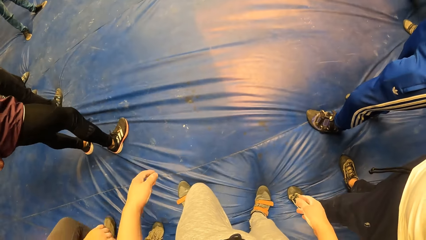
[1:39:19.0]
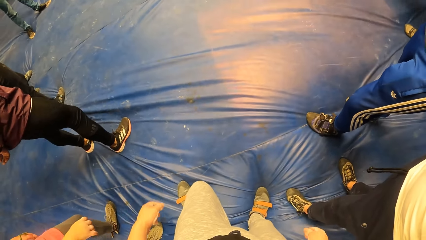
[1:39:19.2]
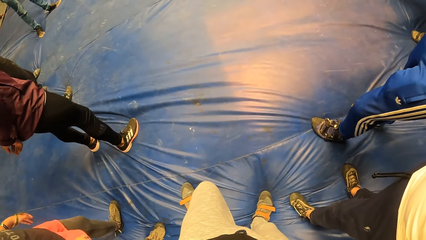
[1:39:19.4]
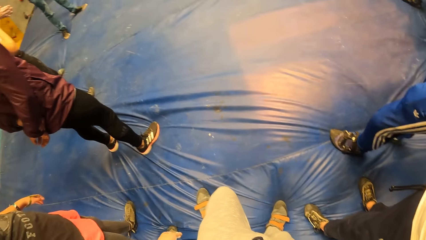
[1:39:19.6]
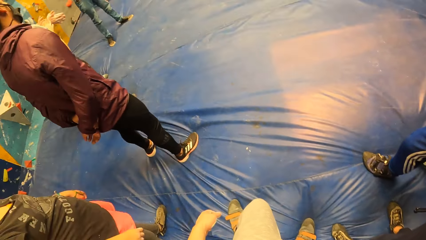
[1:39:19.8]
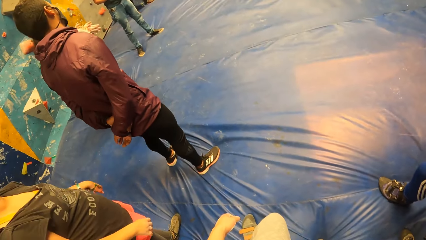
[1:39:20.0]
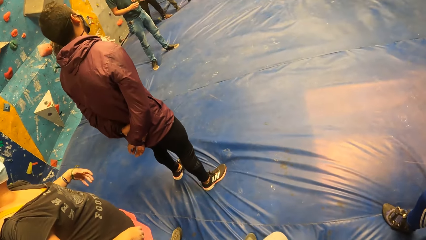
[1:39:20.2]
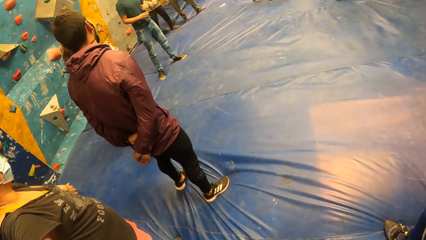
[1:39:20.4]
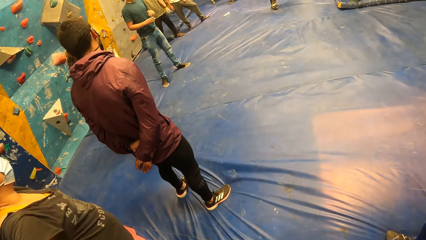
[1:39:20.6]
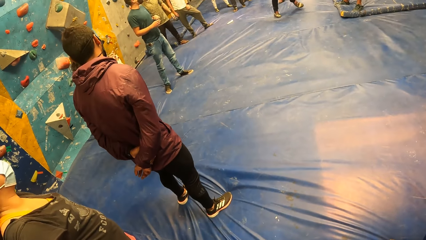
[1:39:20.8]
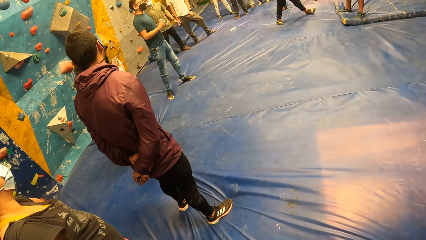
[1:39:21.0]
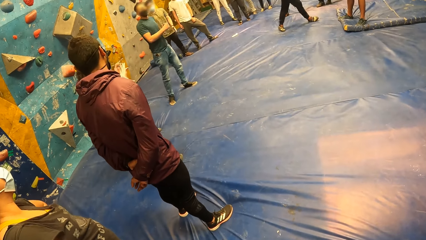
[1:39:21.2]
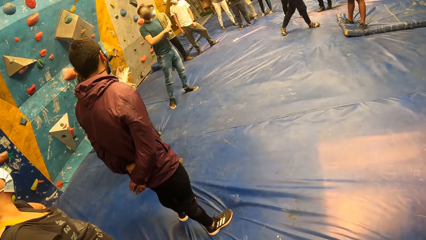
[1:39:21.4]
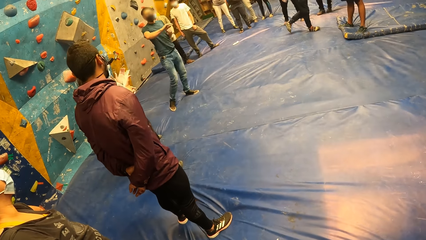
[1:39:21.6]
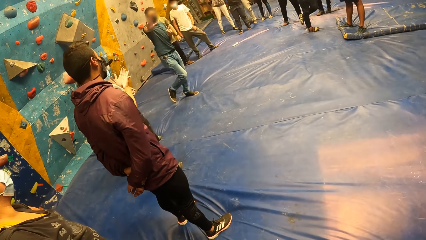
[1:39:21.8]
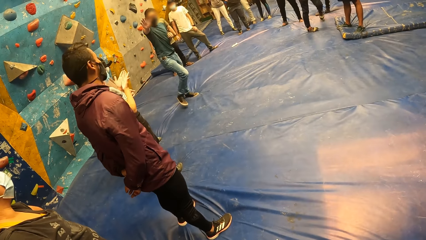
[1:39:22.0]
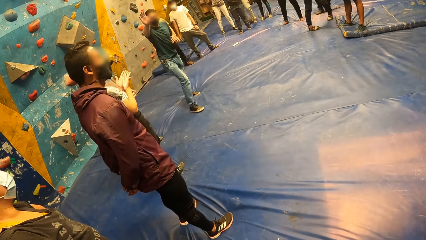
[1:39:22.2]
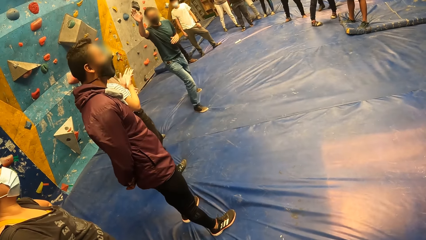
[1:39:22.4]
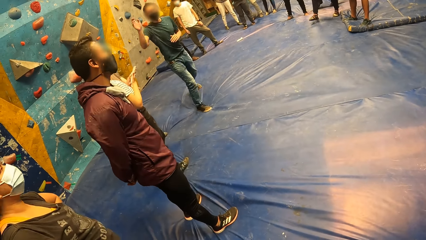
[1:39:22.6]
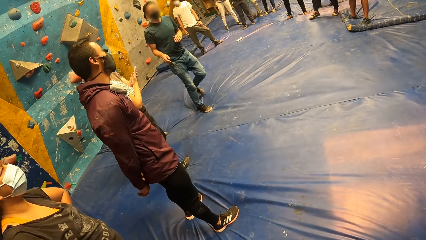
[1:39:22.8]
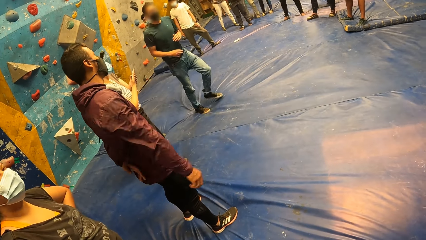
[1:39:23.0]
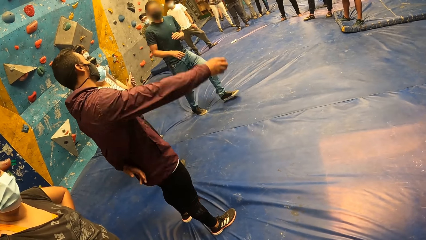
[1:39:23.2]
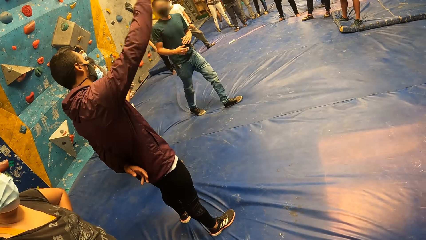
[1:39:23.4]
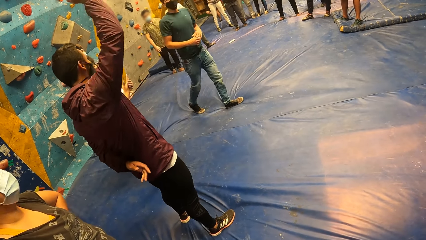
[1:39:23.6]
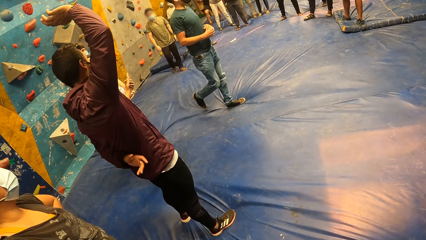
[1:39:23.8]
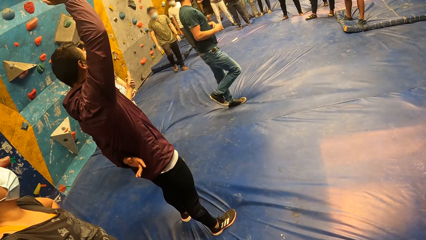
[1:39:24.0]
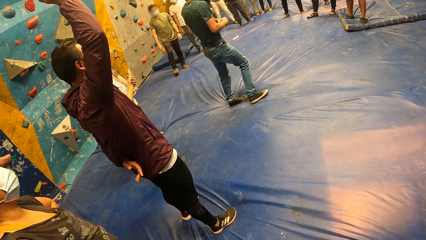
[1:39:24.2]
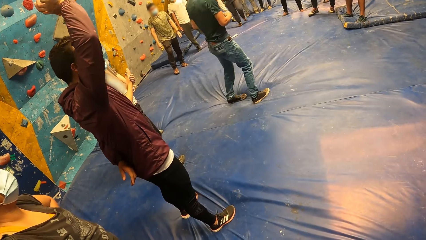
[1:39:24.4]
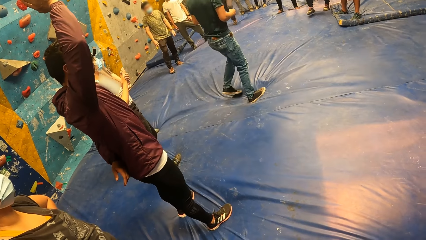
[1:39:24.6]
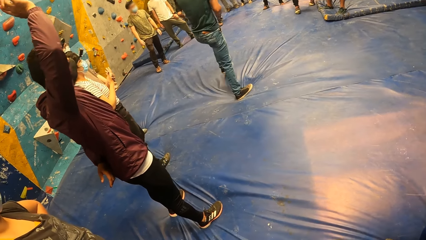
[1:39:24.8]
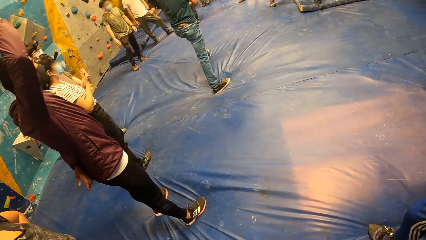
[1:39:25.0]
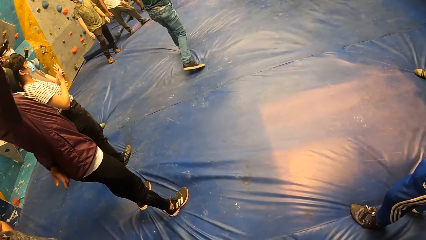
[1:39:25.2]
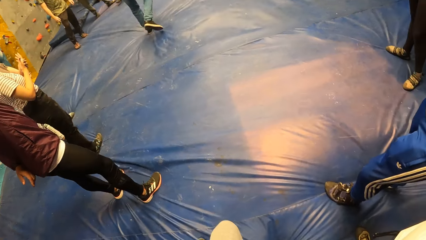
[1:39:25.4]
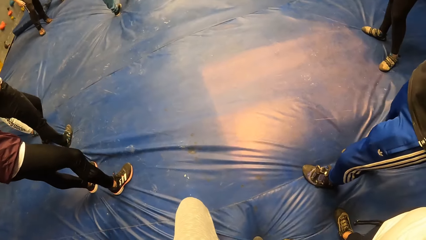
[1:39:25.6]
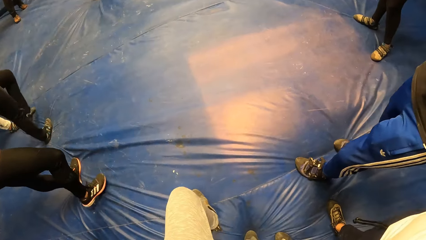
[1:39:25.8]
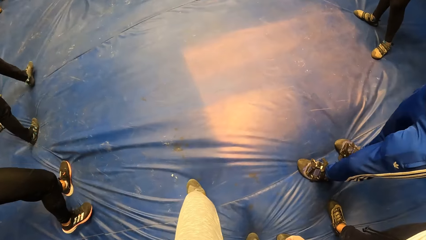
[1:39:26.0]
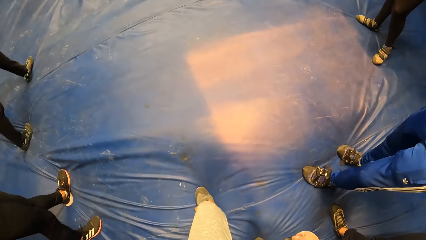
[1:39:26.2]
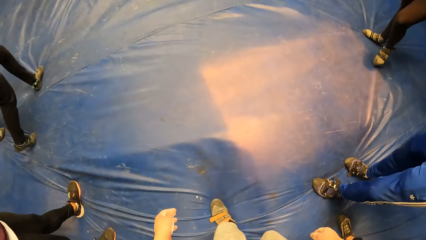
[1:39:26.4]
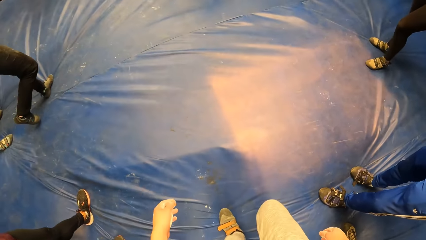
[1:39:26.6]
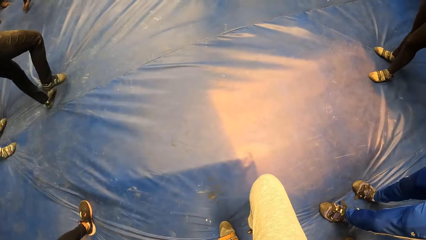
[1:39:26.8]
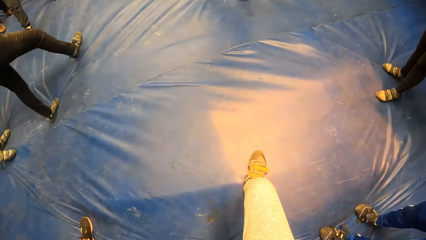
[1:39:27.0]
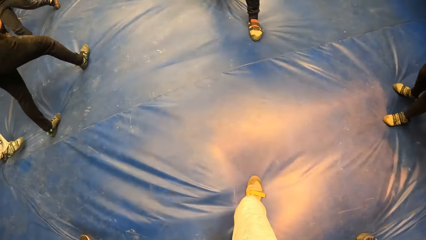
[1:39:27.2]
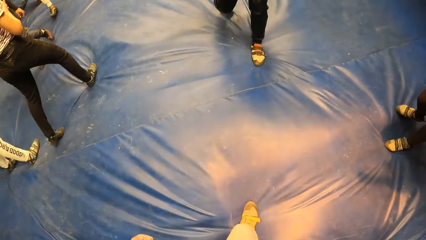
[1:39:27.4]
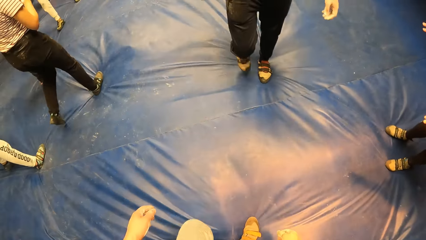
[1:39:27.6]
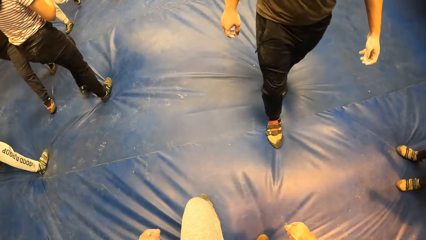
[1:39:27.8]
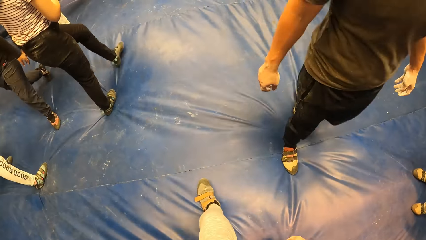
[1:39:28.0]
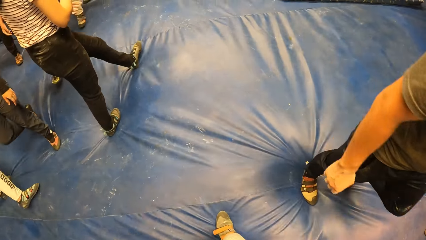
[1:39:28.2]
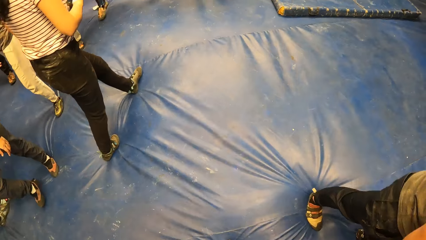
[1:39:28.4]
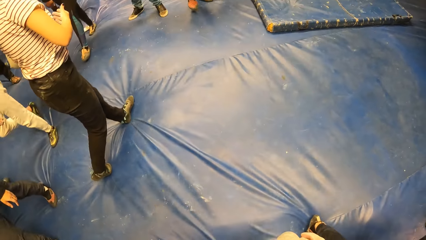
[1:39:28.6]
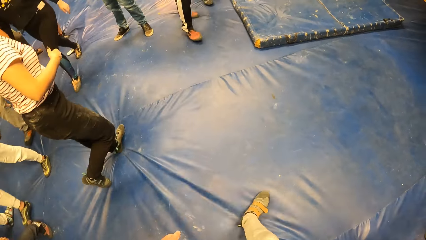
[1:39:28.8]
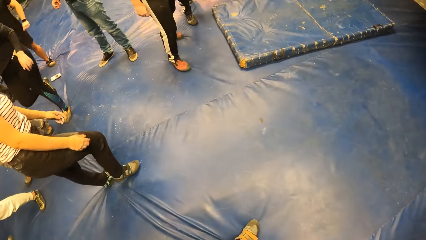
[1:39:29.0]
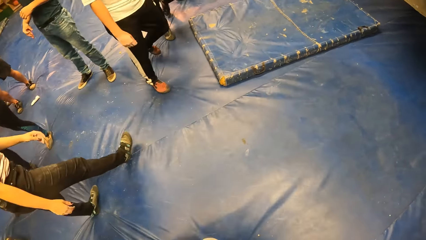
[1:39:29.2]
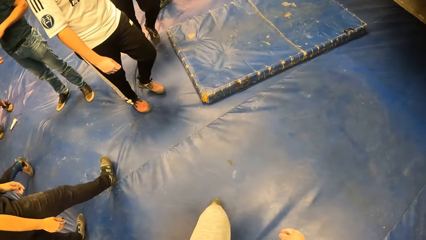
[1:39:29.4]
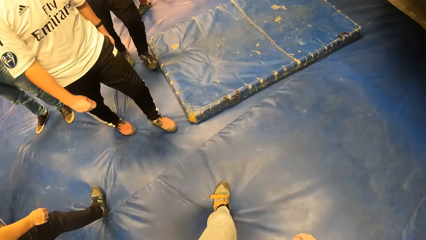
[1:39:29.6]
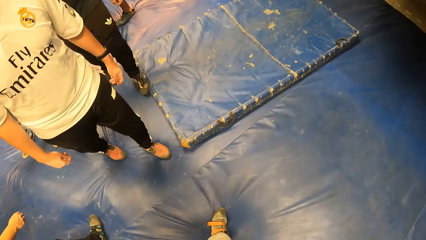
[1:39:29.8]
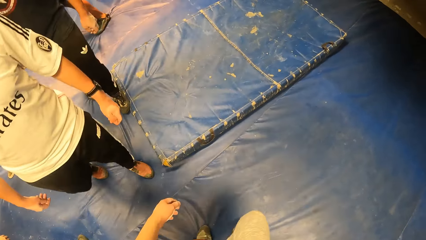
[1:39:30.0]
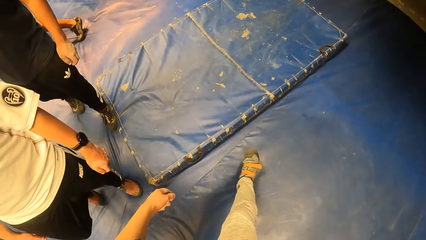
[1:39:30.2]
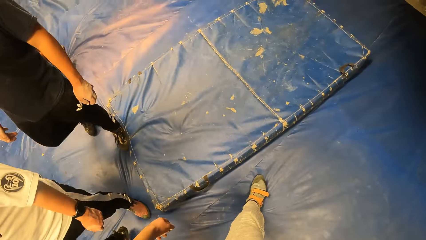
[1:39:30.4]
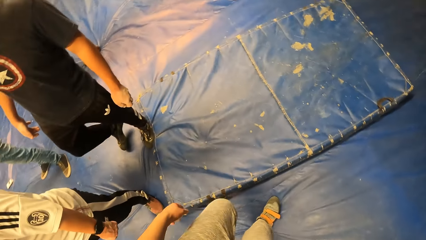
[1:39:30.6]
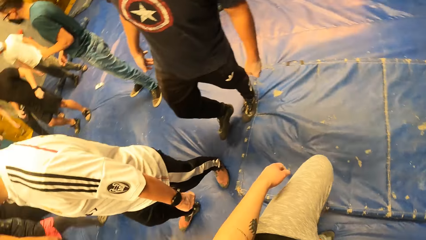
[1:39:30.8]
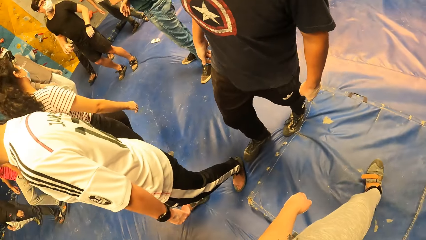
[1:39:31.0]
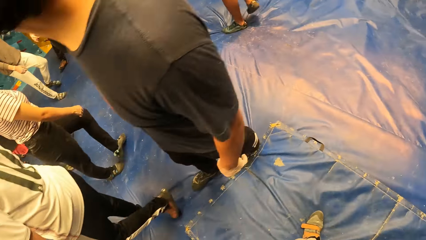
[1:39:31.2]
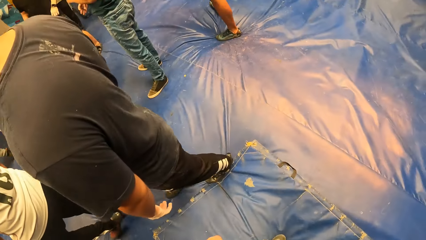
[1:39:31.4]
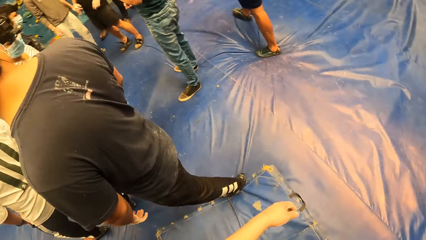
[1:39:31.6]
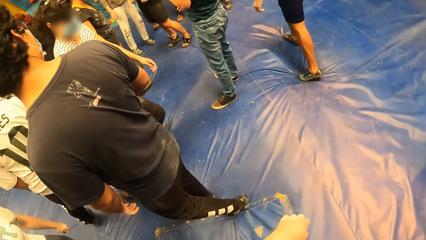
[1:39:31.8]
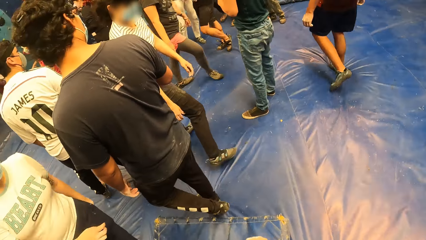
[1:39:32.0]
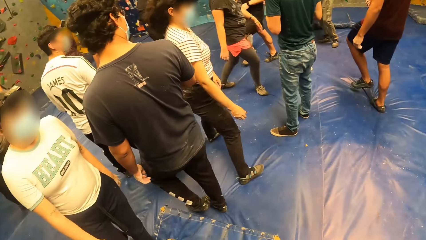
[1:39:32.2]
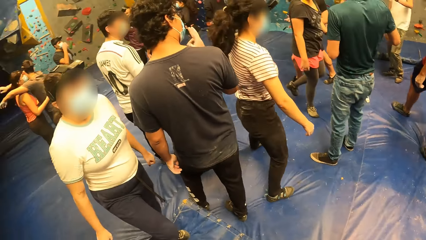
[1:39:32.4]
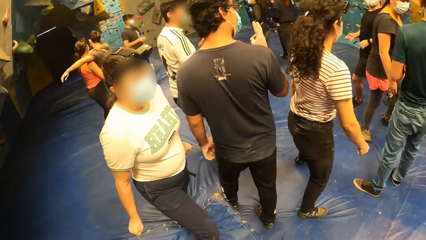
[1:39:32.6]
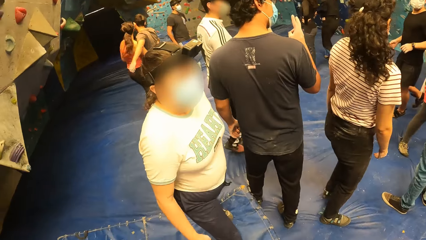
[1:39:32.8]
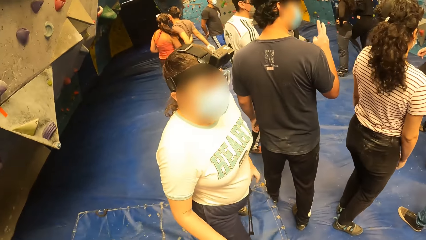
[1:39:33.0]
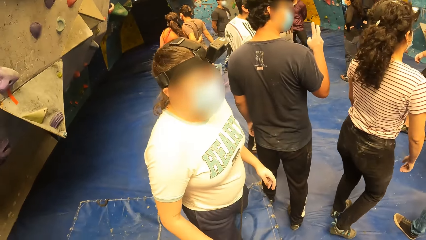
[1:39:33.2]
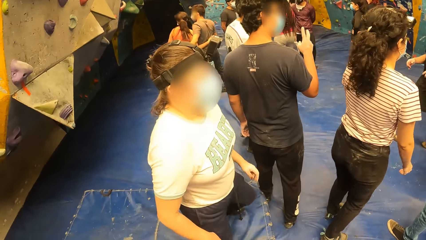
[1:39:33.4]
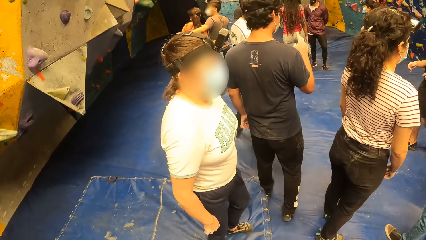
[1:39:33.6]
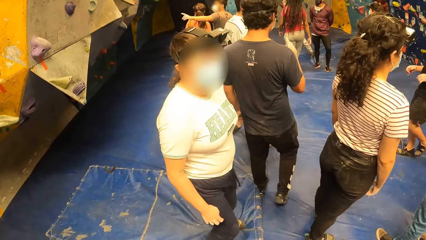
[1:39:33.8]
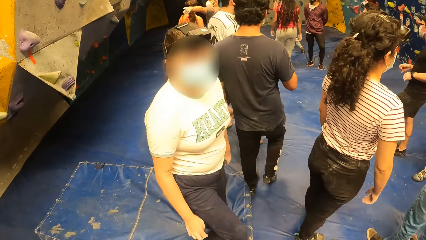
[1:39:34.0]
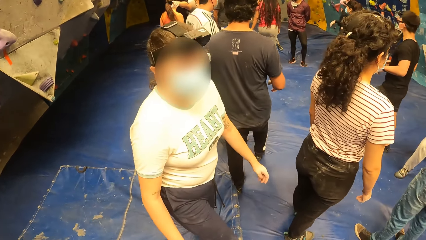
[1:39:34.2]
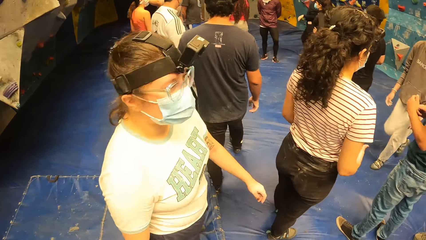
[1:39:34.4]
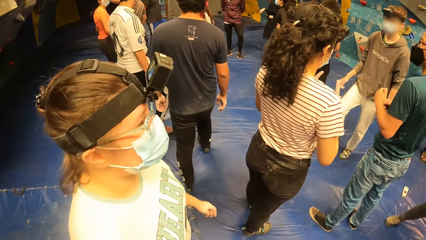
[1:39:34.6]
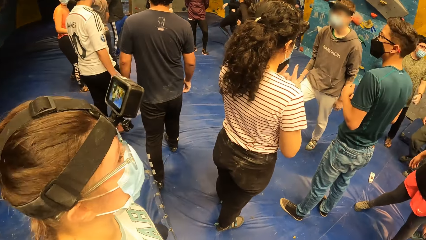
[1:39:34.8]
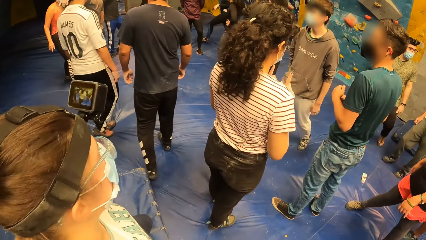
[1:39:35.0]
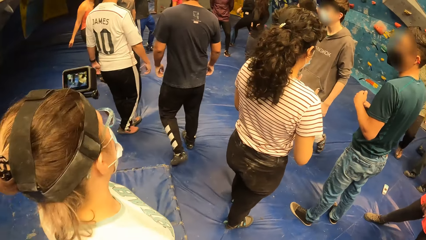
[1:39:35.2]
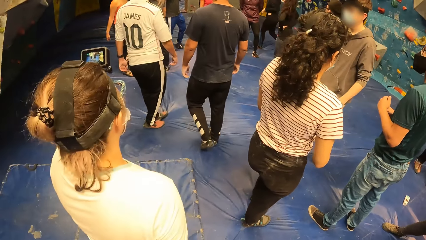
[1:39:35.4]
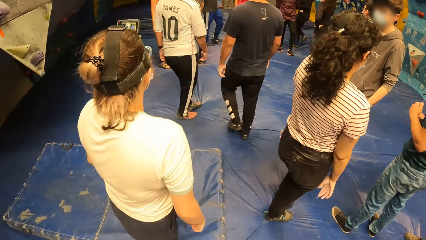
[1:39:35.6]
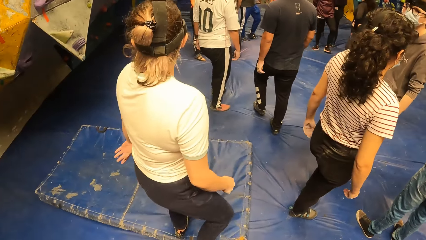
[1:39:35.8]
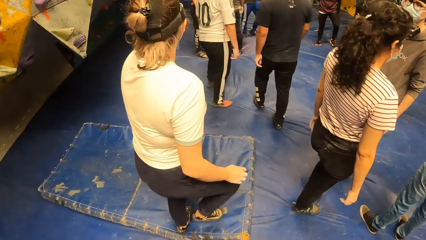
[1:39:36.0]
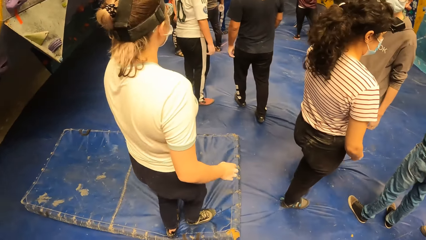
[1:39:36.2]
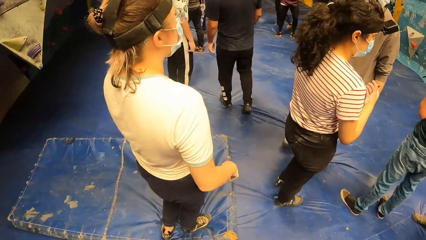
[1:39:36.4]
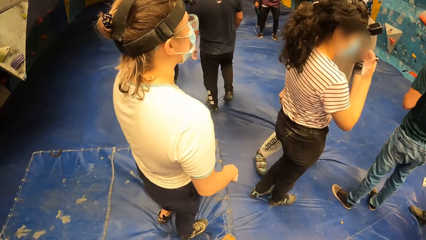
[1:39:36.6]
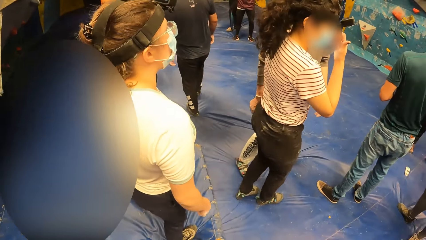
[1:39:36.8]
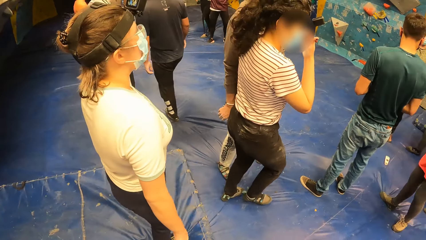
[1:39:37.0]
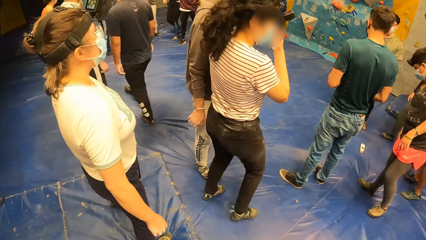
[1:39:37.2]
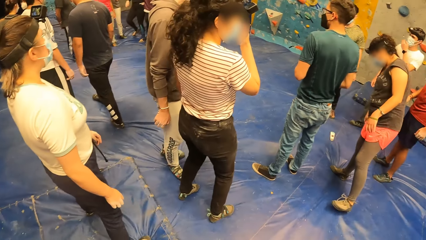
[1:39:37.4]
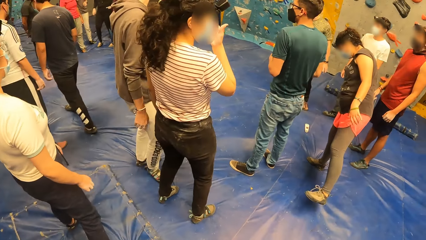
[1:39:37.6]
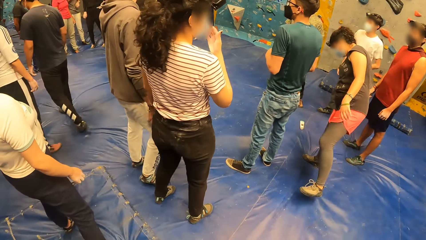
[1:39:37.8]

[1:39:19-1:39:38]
The camera wearer looks around the room. A man does a hand gesture. The man walks in the room. Another man raises his hand. The first man walks in the room. The camera wearer looks around the room. They walk on the playground carpet in the room. They look at a woman. The woman adjusts herself. The camera wearer walks in the room.
